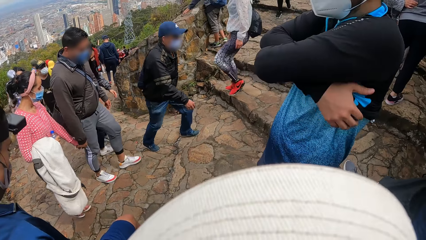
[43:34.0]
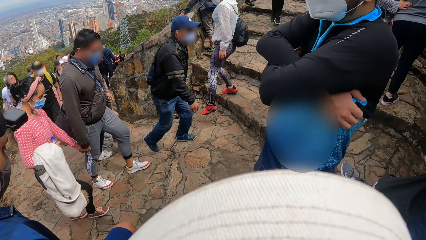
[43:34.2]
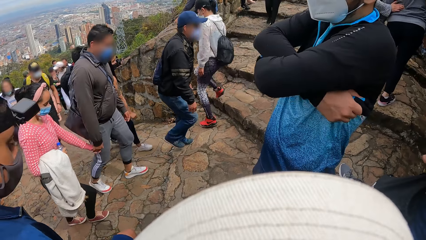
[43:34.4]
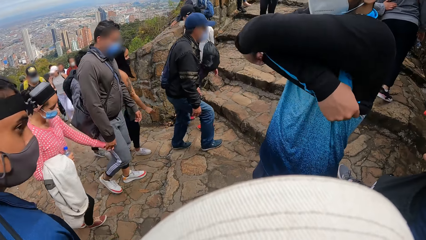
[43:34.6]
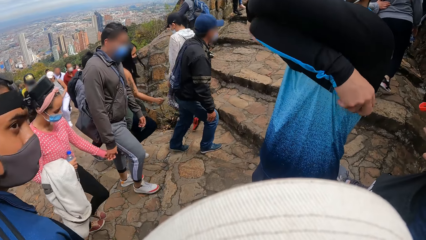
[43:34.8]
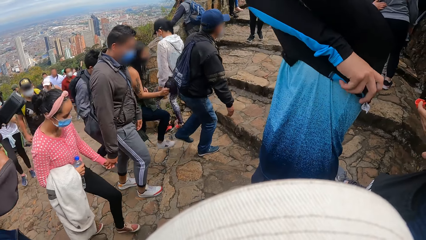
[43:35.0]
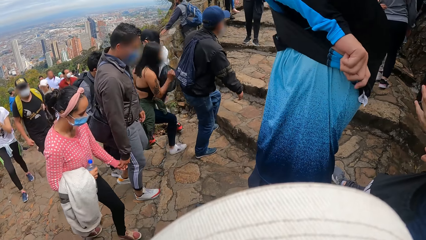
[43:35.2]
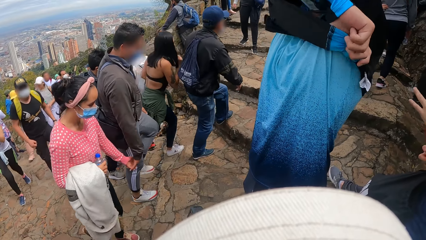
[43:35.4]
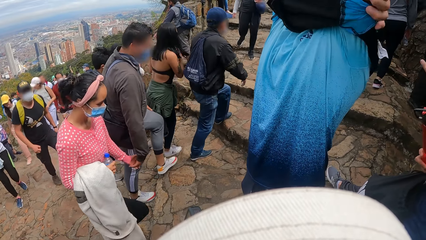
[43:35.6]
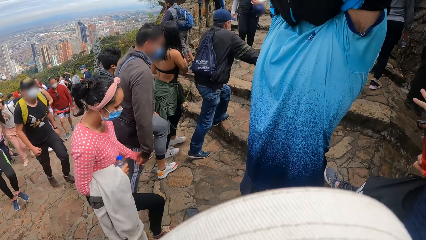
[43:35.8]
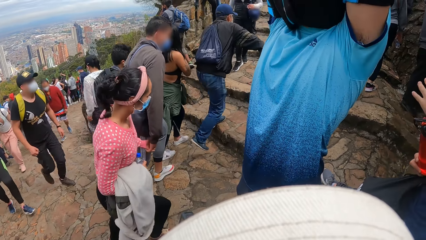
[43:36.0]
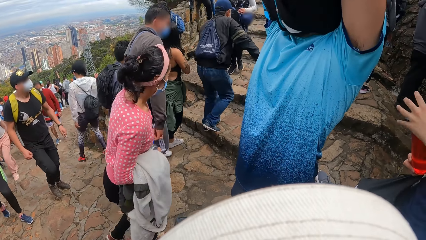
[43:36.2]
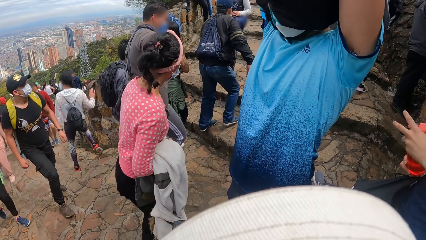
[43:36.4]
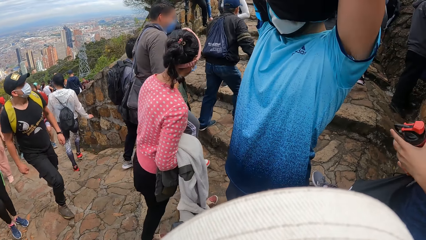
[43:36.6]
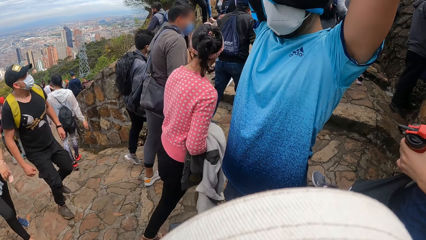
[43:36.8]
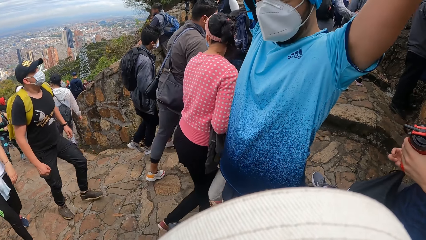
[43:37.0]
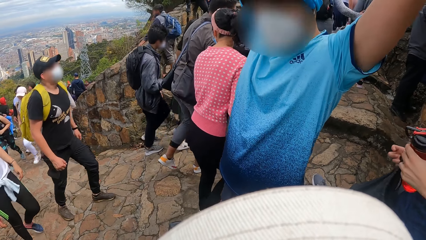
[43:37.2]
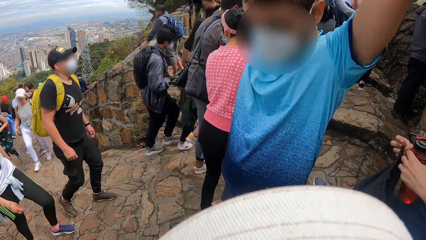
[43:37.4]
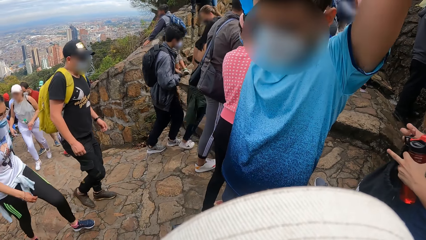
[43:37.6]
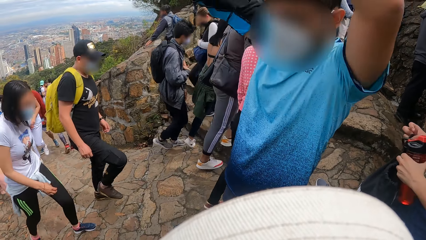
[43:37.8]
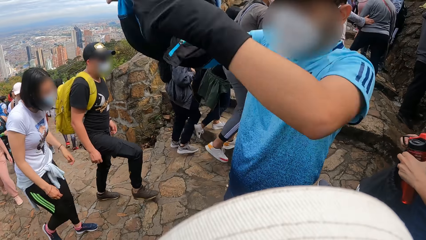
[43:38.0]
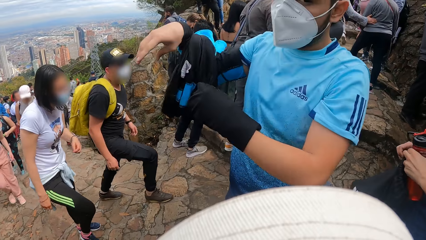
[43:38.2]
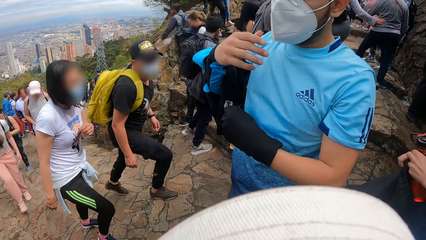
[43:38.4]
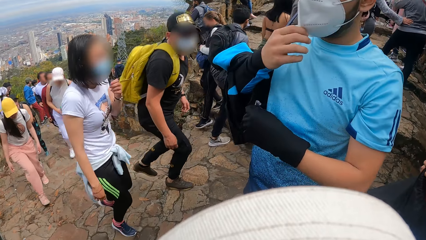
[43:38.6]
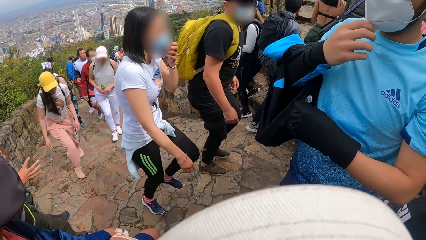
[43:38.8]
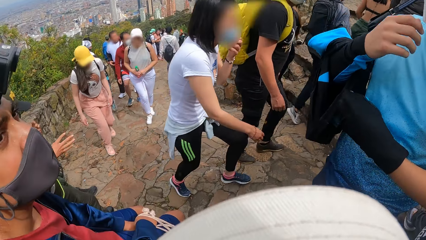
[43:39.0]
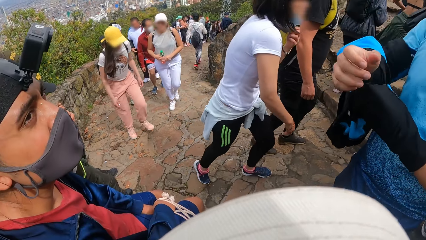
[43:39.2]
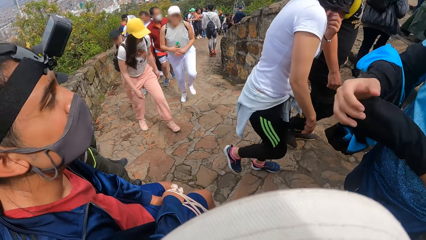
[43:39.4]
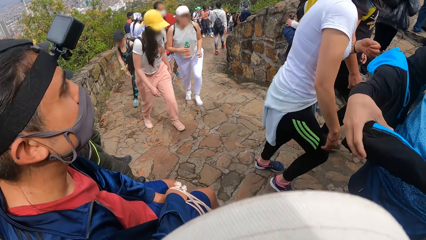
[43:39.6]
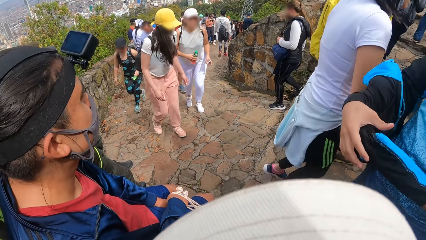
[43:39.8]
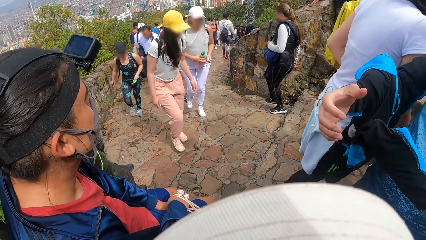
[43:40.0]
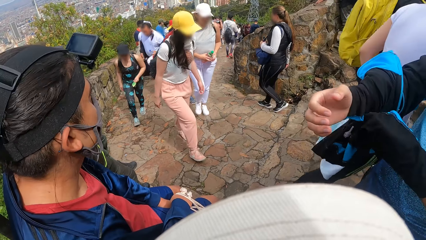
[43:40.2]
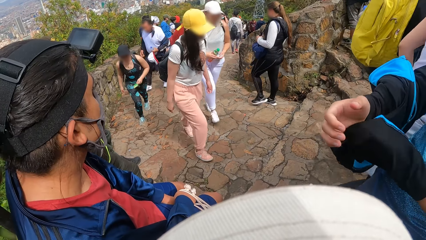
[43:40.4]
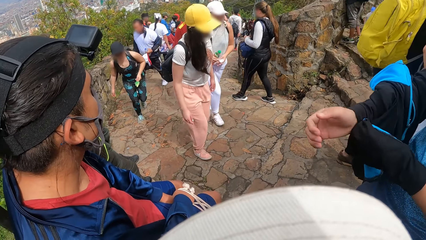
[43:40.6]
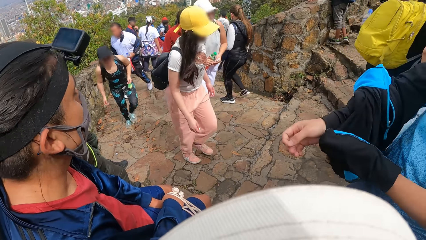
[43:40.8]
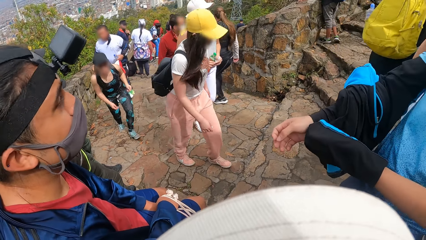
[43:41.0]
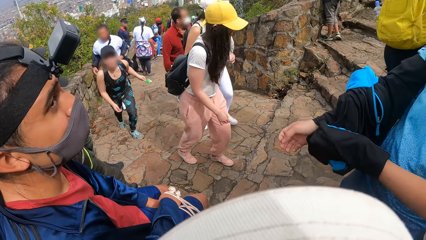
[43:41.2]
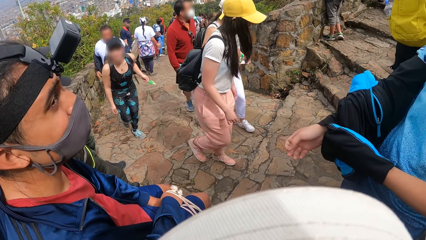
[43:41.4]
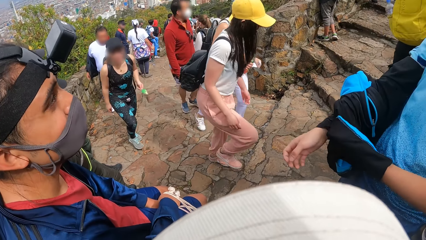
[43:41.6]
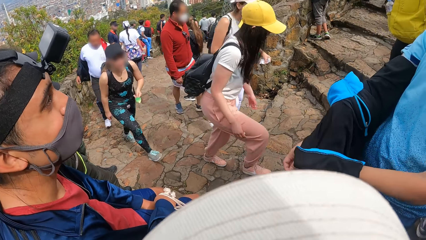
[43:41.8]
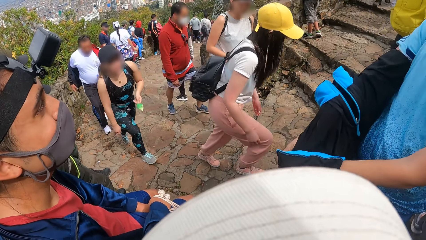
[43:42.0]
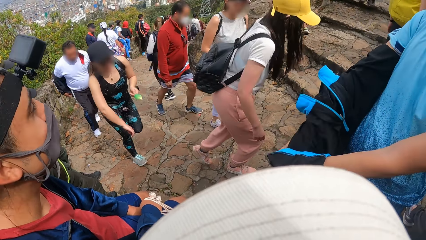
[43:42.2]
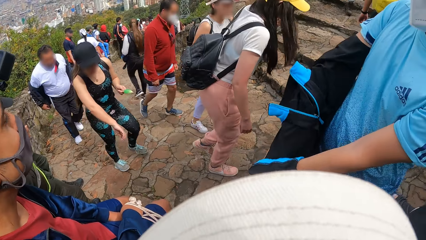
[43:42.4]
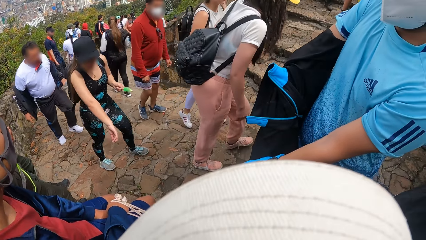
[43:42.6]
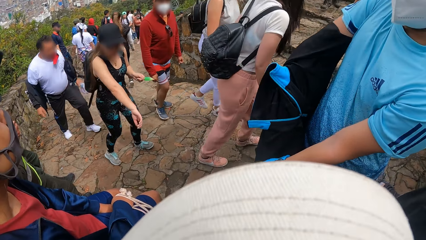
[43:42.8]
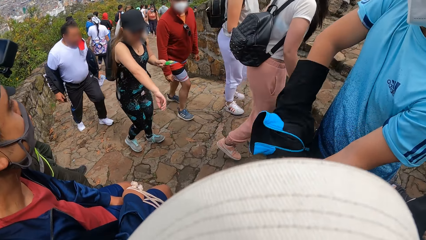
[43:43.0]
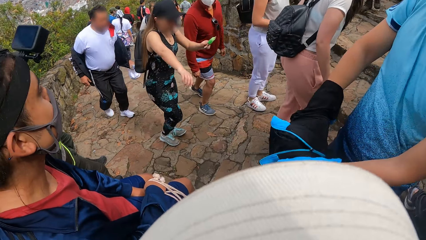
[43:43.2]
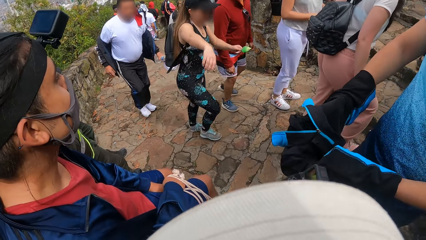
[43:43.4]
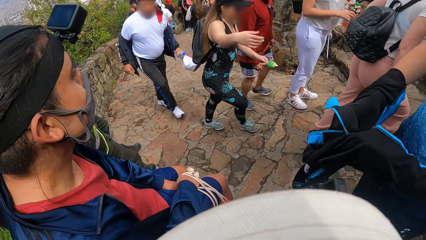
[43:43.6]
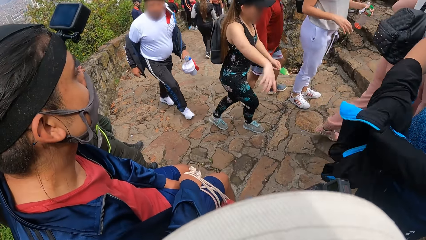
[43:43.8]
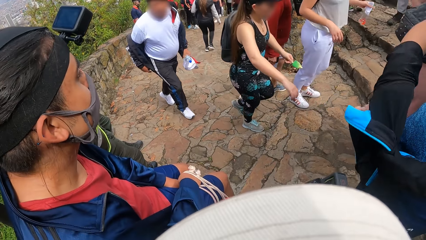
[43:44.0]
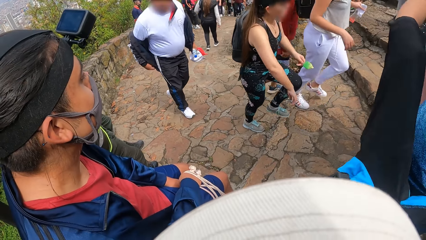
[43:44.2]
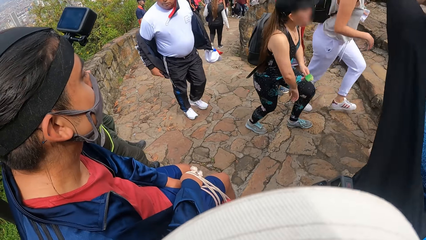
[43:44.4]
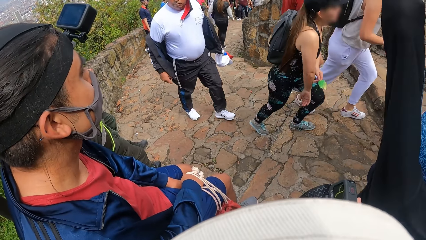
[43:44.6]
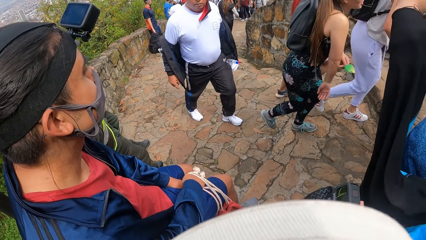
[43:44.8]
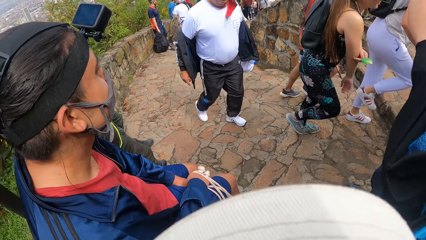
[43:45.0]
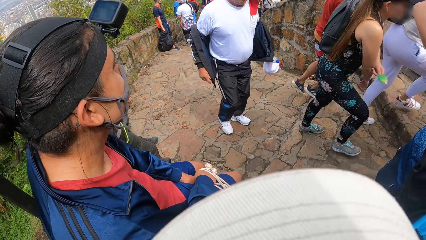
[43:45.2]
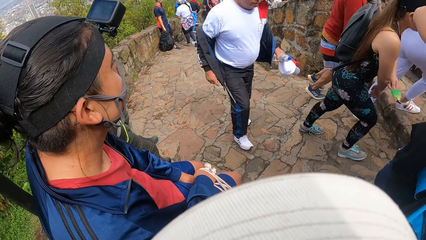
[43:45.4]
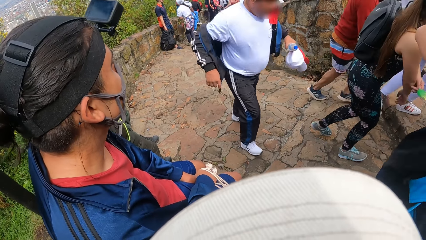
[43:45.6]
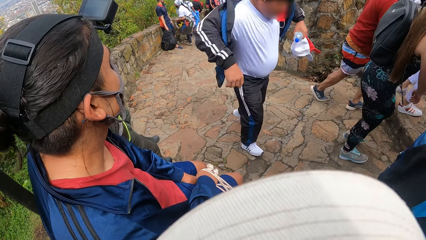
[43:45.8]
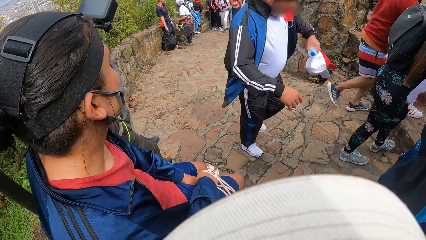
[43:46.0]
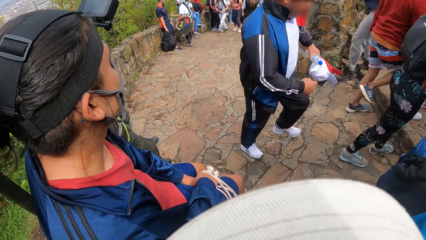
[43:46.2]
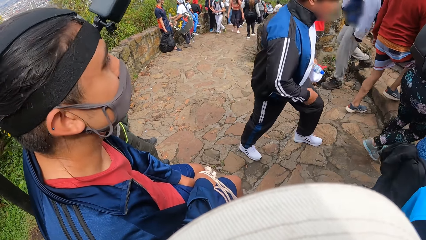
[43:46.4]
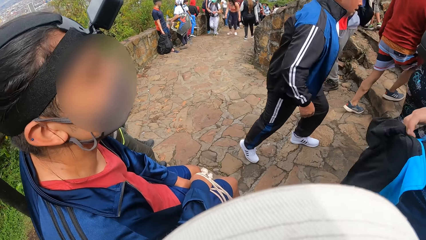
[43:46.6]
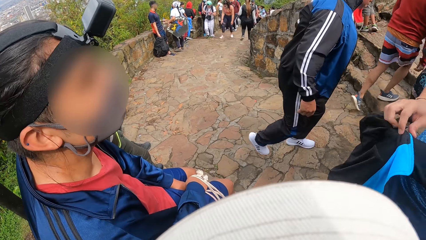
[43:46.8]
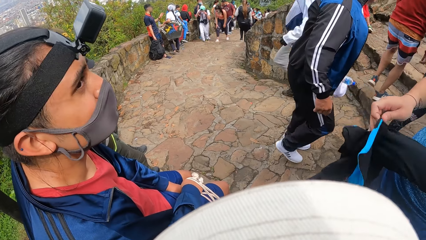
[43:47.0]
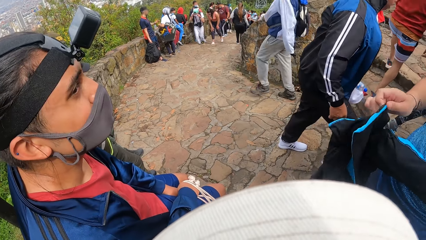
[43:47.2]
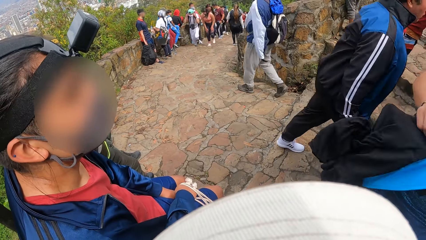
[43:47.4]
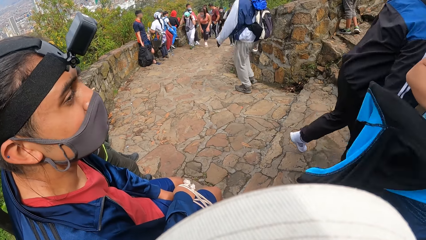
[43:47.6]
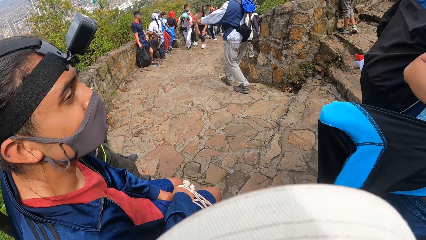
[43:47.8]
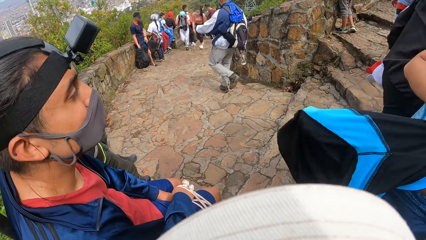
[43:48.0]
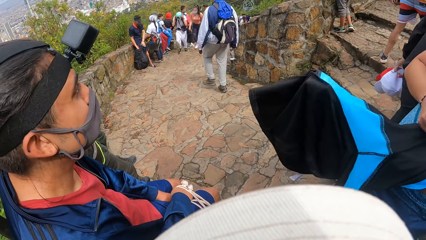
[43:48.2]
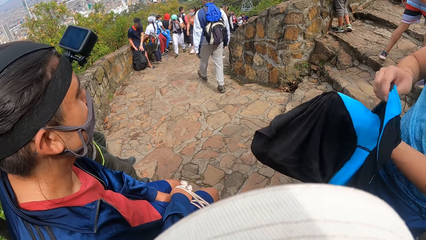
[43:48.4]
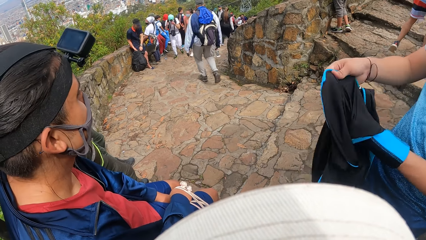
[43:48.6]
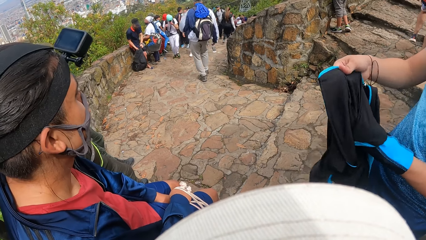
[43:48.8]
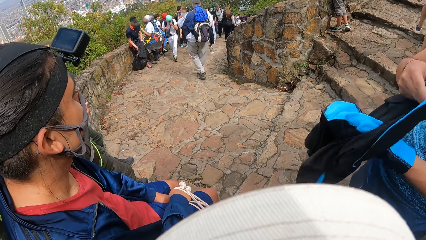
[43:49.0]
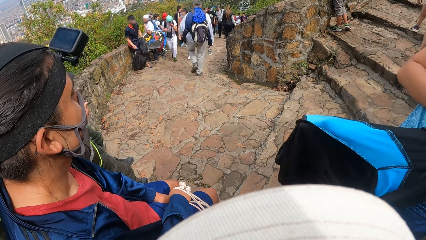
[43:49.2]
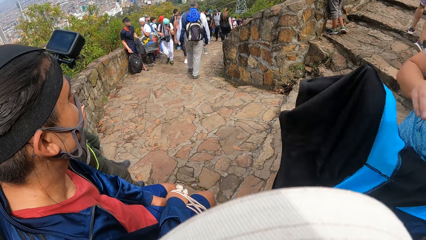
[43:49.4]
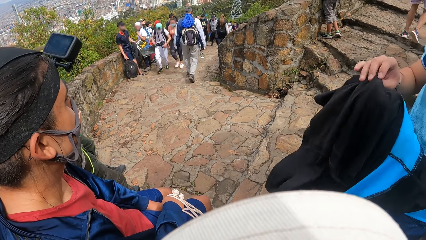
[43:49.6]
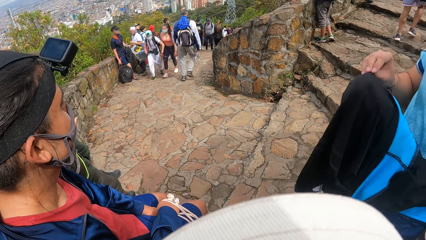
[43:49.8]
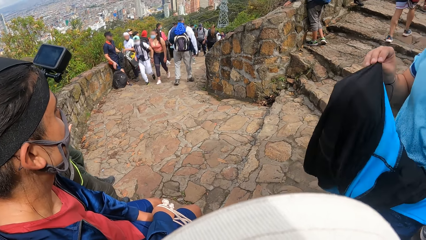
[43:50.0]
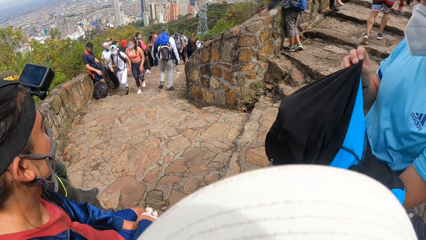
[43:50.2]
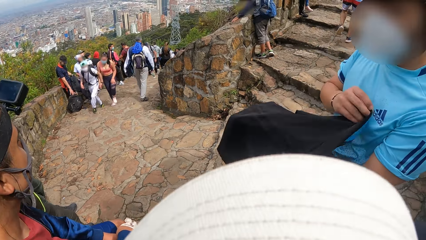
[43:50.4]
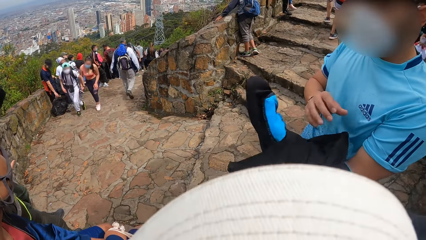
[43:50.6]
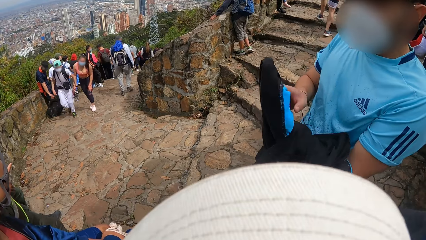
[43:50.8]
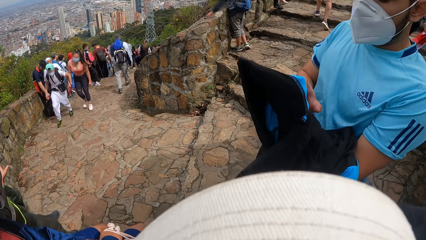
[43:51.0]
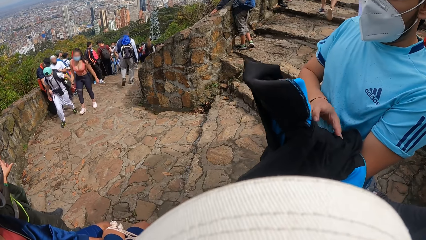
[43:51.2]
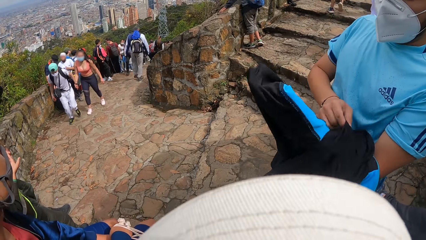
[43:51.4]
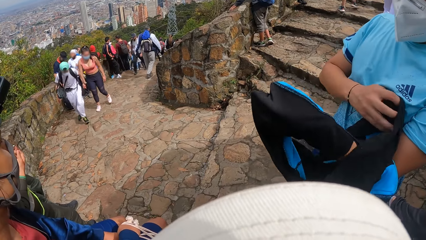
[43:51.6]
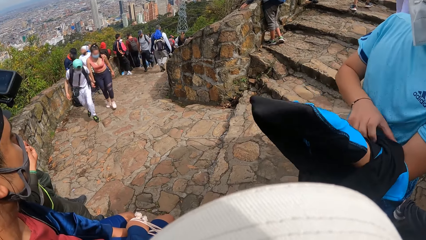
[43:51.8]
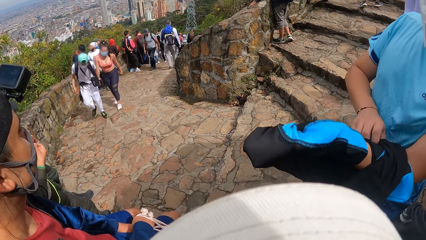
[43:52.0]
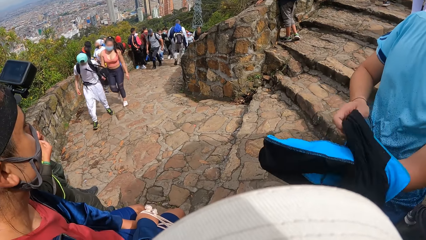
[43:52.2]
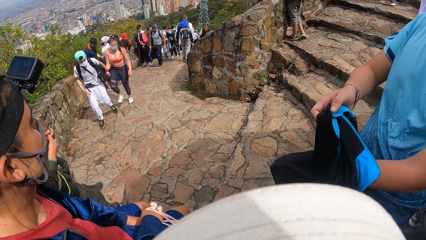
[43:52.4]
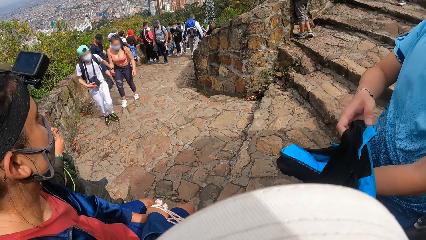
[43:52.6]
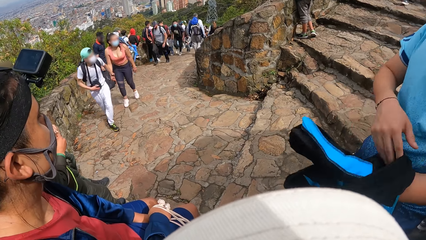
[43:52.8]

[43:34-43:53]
A man pulls off the sport top with both hands. Another man closes a lid of the water bottle in his right hand with his left hand. The first man adjusts the facemask on his face with his right hand. The first man pulls off the sport top from his hands with both hands. The camera wearer looks around. The first man turns the sport top inside out with both hands. A person removes a jumper.
